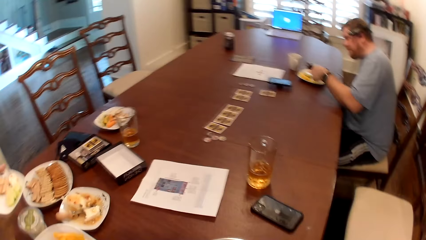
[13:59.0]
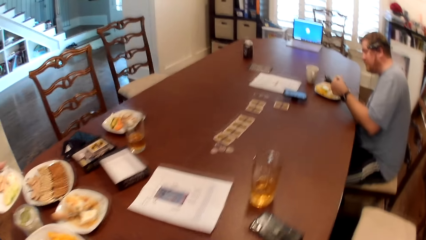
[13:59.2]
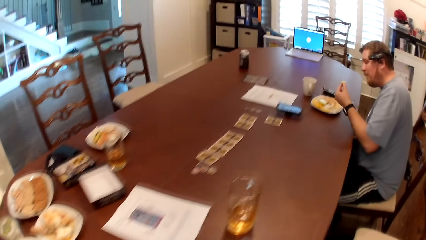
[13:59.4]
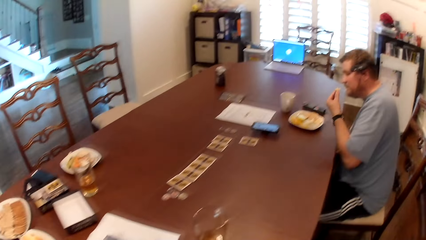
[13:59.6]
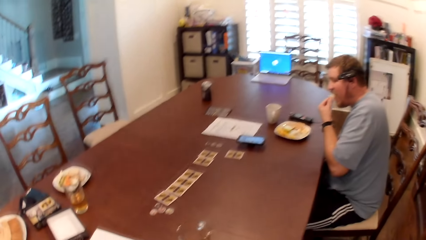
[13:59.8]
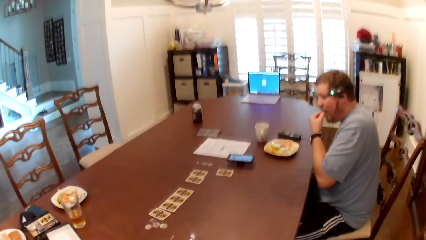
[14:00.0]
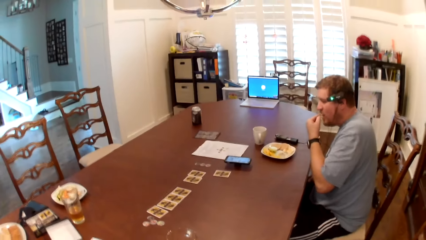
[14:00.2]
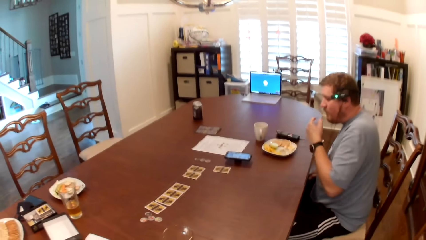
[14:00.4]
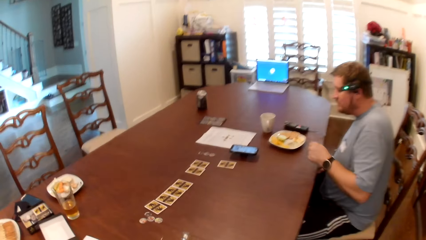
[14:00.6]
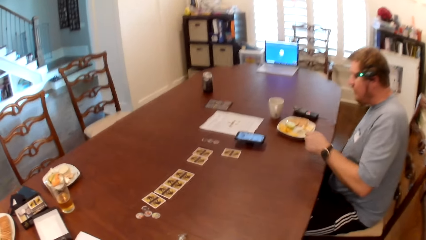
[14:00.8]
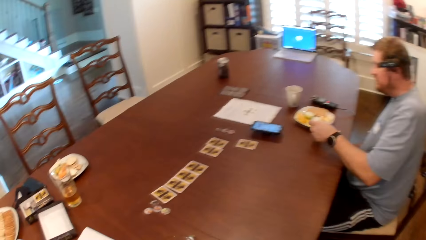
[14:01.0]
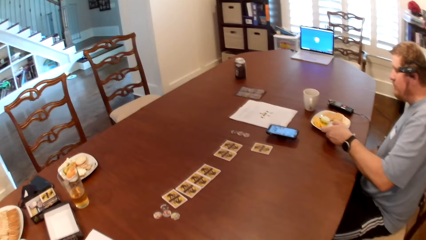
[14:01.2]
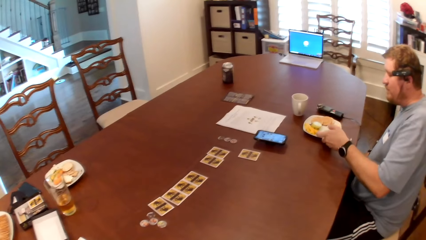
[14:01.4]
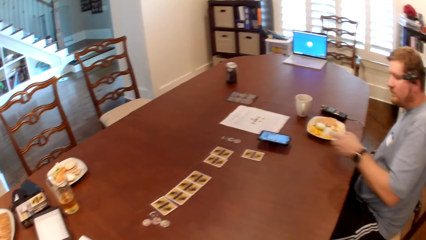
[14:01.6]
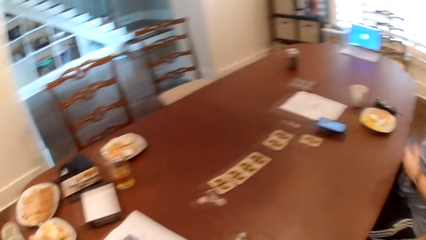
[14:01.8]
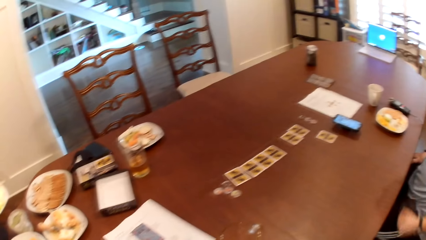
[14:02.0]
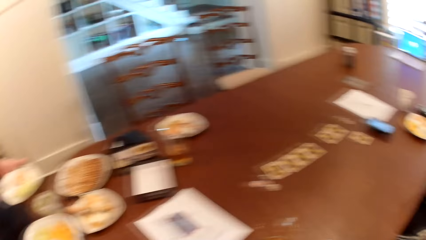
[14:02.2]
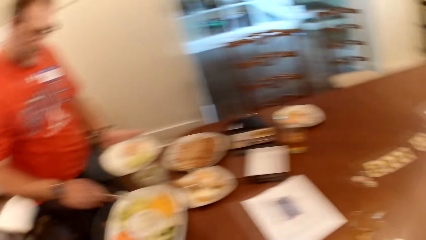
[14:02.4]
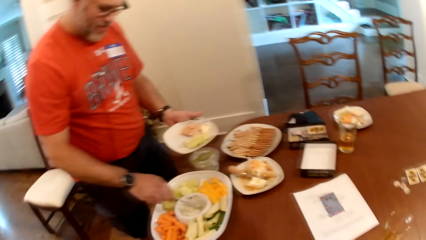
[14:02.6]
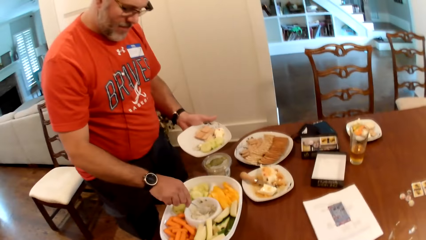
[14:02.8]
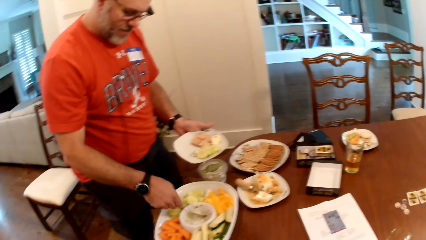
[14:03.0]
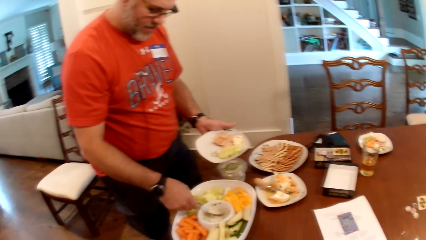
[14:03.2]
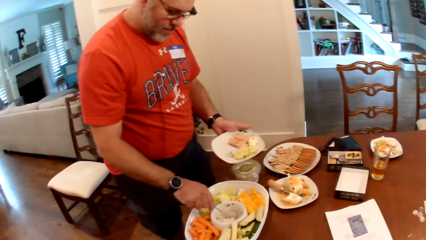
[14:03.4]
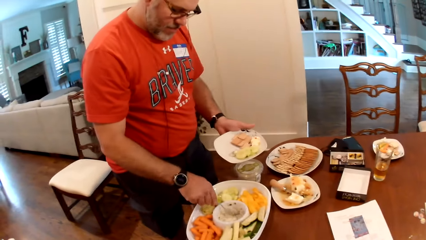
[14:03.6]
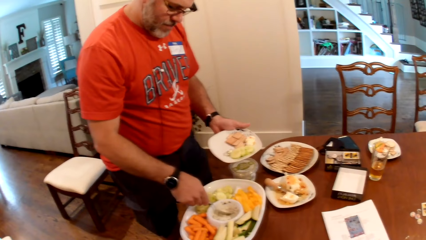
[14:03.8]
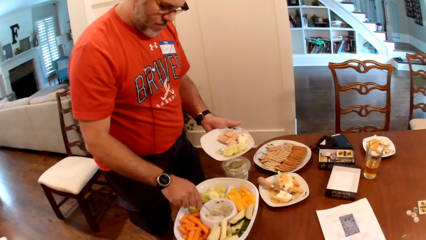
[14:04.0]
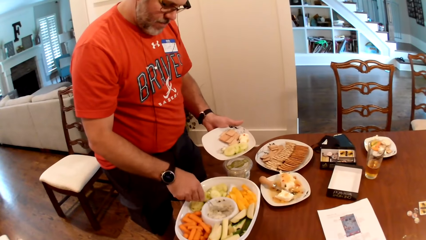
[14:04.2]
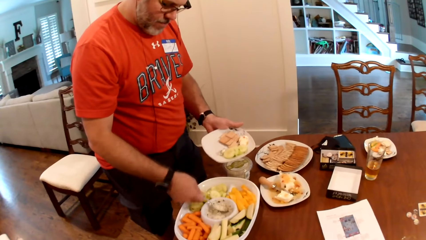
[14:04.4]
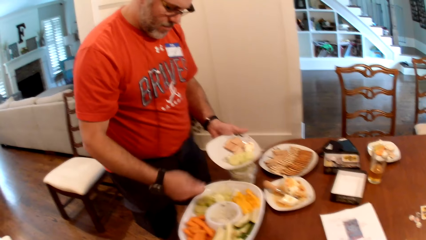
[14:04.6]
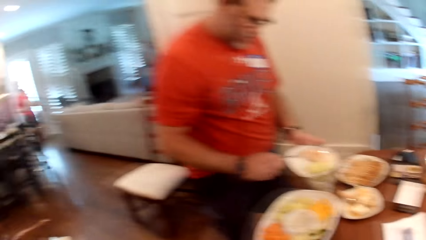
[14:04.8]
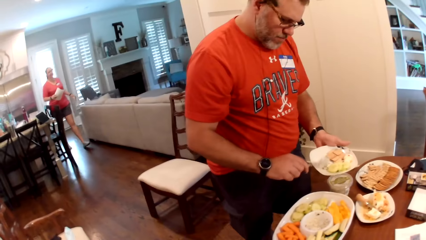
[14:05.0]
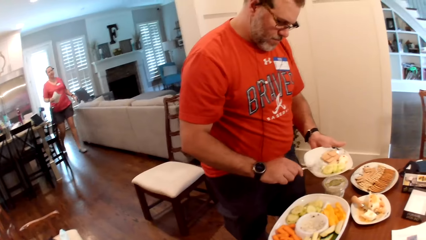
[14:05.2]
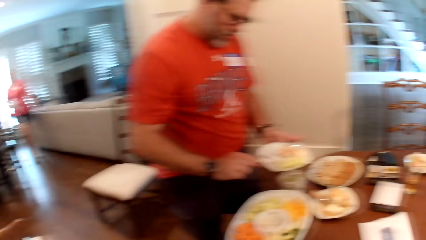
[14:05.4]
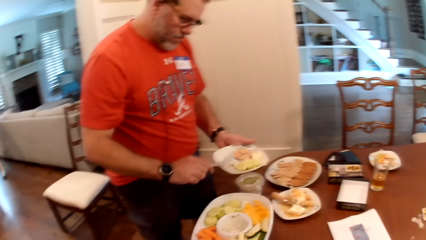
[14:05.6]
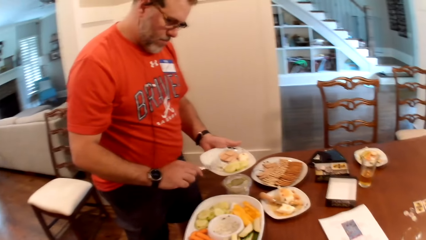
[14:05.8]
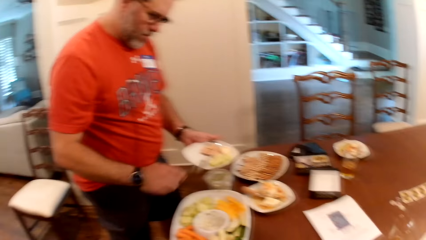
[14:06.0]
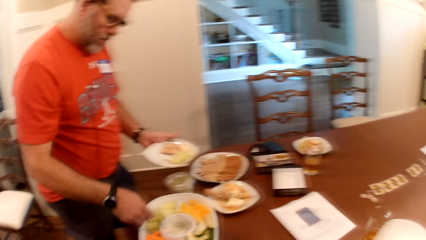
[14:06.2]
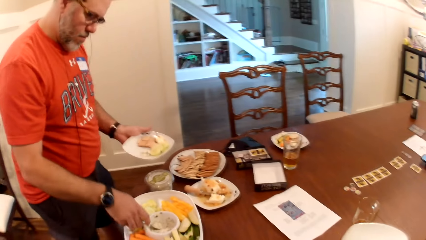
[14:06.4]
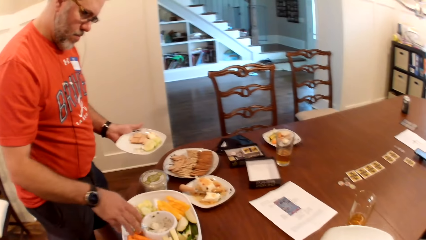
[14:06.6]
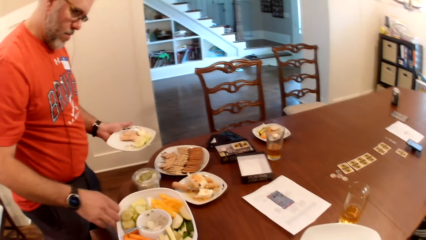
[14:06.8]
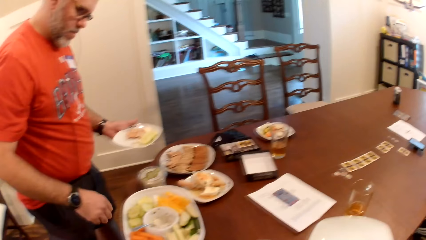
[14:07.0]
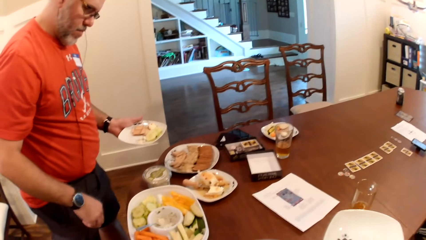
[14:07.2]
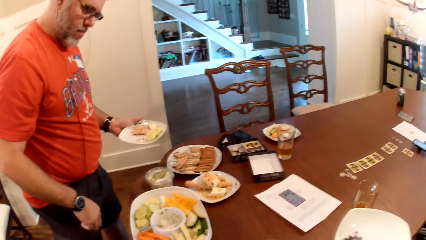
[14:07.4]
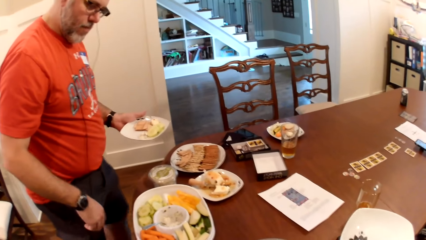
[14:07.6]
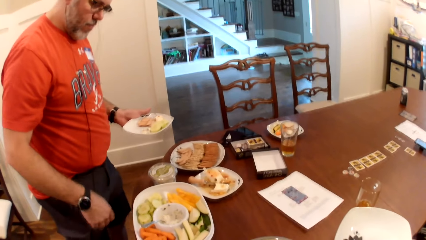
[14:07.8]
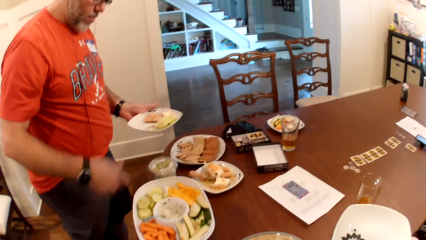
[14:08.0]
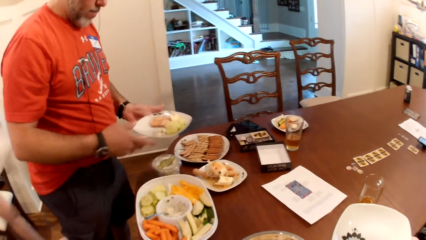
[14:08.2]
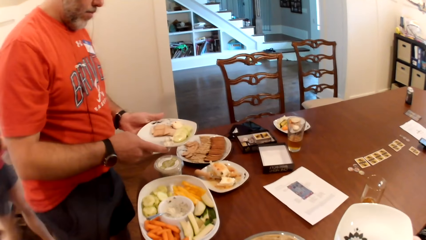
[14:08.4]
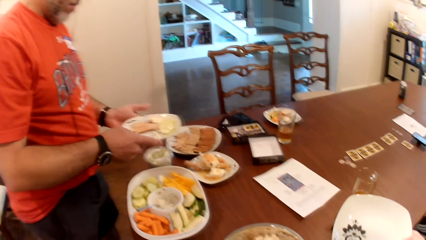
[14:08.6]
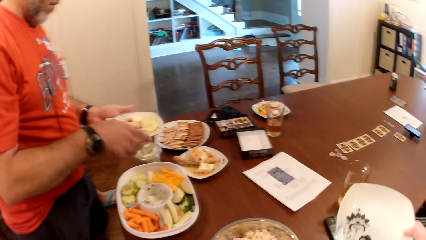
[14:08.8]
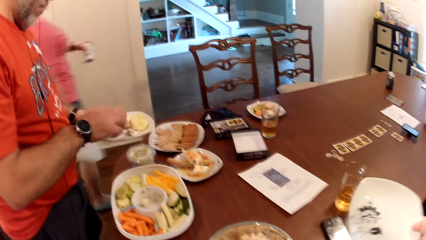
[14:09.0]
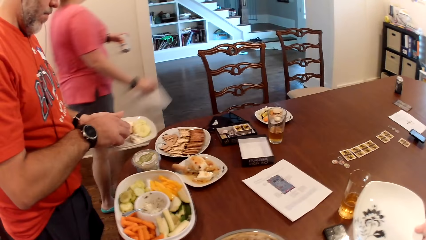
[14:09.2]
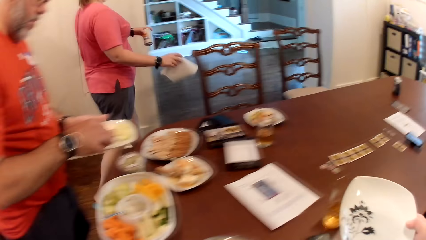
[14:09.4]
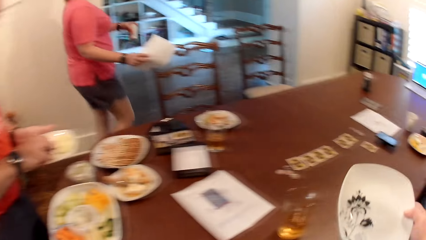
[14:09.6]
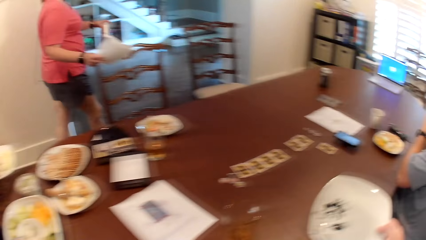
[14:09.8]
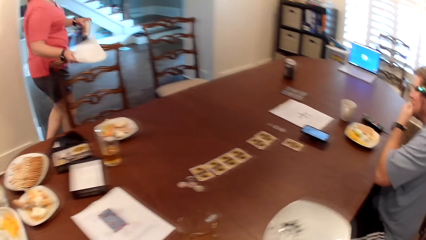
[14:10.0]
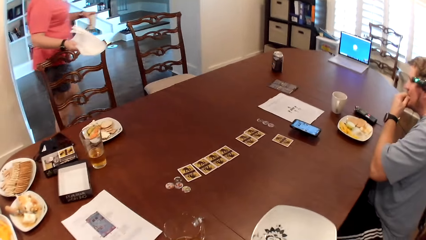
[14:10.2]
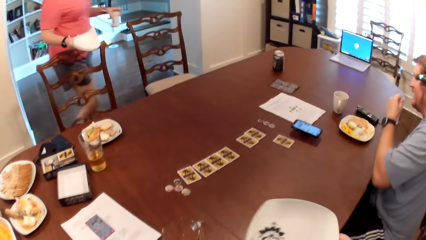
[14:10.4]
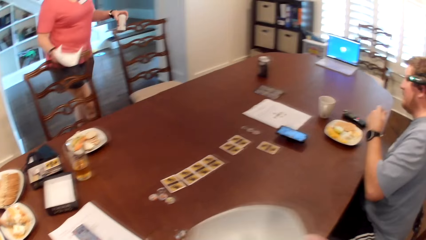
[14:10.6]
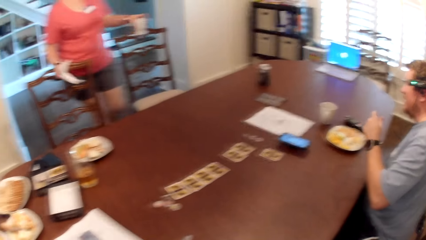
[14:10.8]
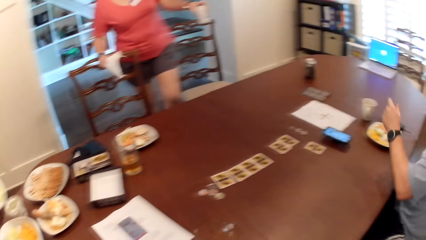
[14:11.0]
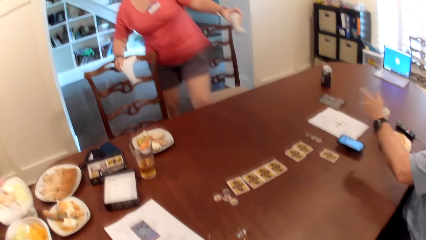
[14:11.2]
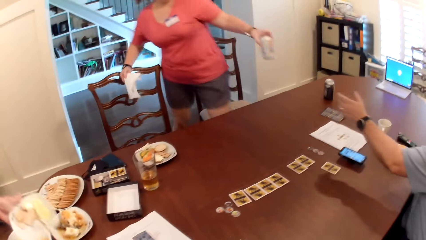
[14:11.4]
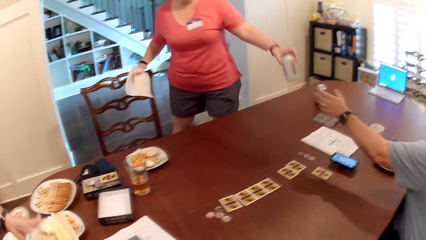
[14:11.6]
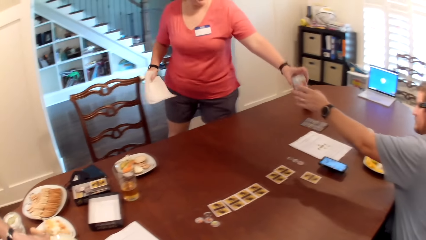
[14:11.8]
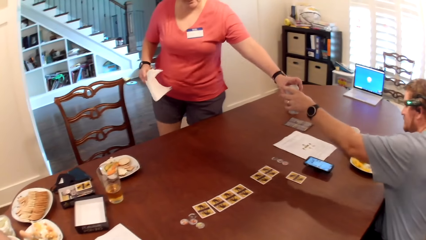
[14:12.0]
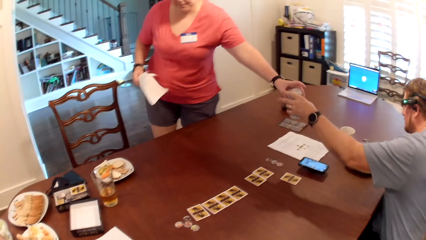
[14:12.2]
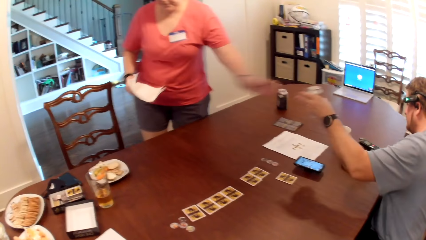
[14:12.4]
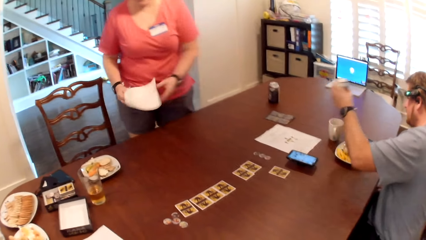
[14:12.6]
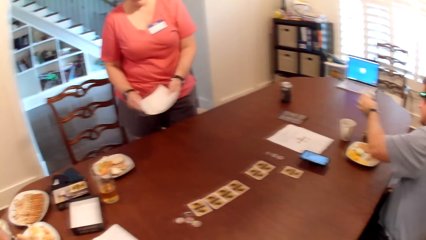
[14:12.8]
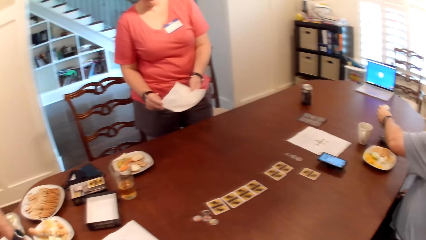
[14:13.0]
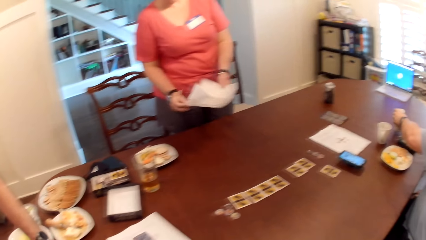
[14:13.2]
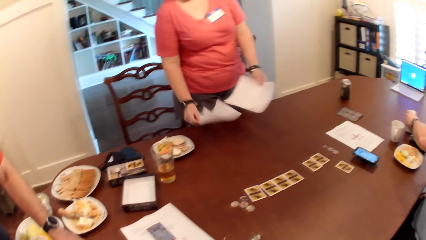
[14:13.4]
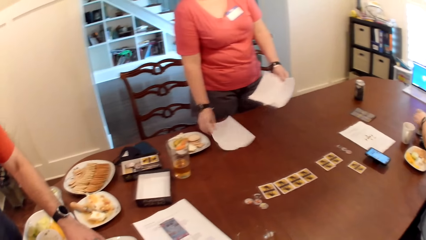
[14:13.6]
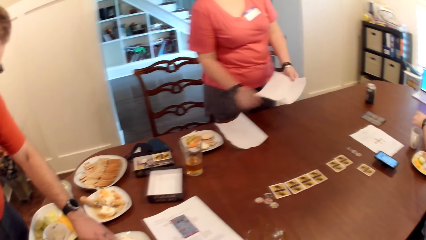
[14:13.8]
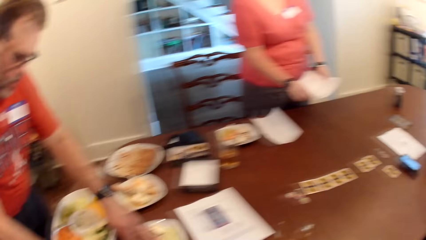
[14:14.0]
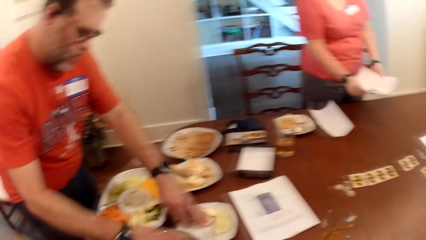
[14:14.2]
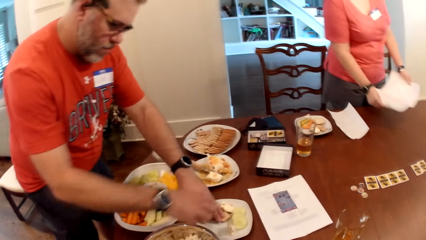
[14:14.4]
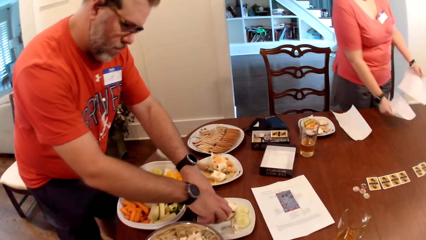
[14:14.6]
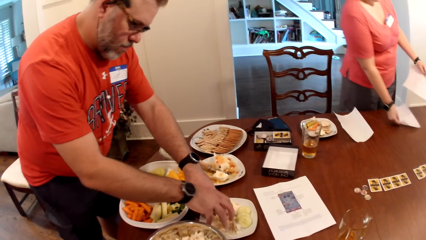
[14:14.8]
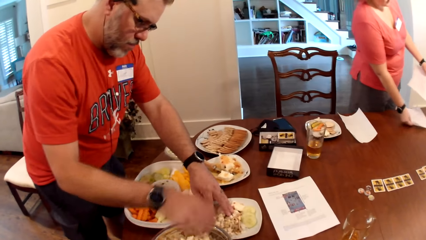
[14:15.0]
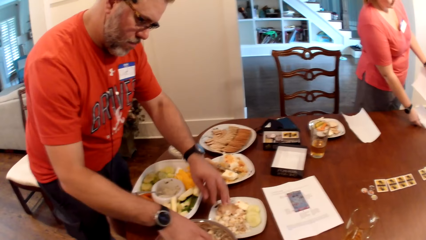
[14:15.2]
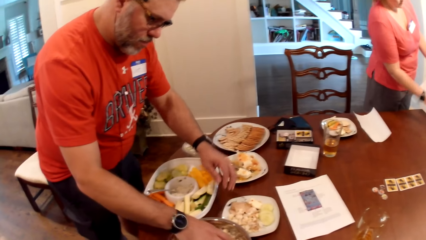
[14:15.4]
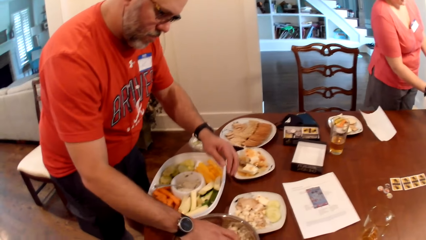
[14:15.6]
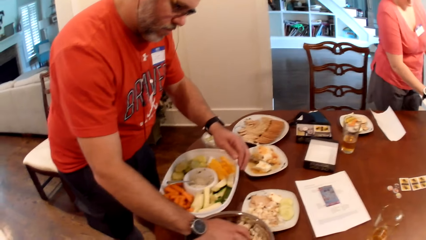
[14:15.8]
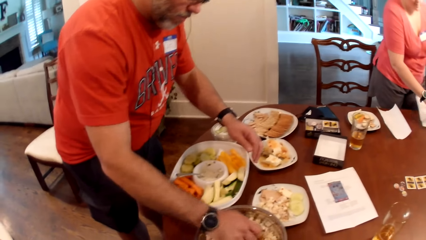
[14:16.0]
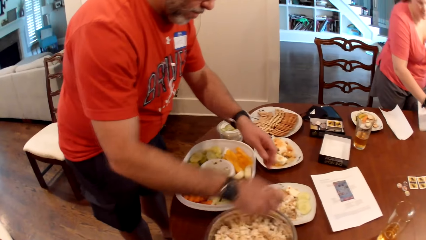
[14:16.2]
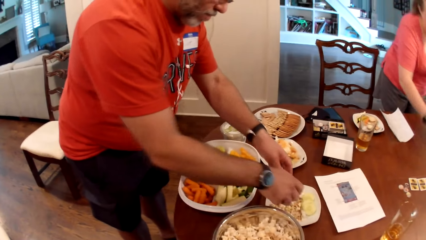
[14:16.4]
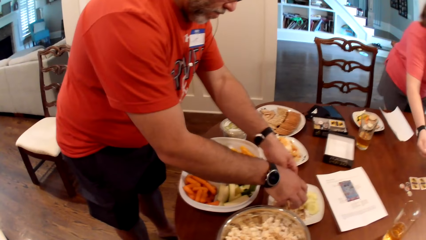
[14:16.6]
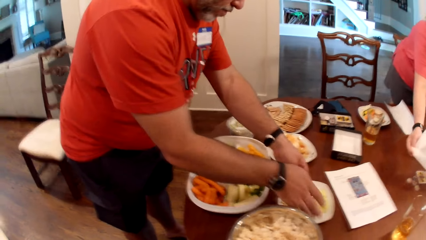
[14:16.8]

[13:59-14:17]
The man takes a dessert from the plate of dessert on the table with his left hand and eats the dessert in his left hand. Another man holds a spoon in his right hand. The other man serves food. The other man scoops cream cheese from the bowl in the tray on the table with the spoon in his right hand and puts the cream cheese in the spoon in his right hand into the plate in his left hand. A woman holds some kitchen towels in her right hand and holds a can of drink in her left hand. The other man drops the spoon in his right hand in the bowl on the tray on the table. The camera wearer holds a plate in her right hand. She looks around. The first man converses with the woman. The woman responds to the first man. The other man drops the plate in his left hand on the table. The first man collects the can of drink from the woman with his left hand. The woman passes the kitchen towels from her right hand to her left hand and picks a kitchen towel from her left hand with her right hand. The first man drops the can of drink in his left hand on the table. The woman drops the kitchen towels on the table with her right hand. The woman picks a kitchen towel from the kitchen towels in her left hand. The other man takes some popcorn from the bowl of popcorn on the table with his right hand and pours the popcorn in his right hand into the plate on the table. The woman drops the kitchen towel in her right hand on the table. The other man takes some popcorn from the bowl of popcorn on the table with his right hand and pours the popcorn in his right hand into the plate on the table.
